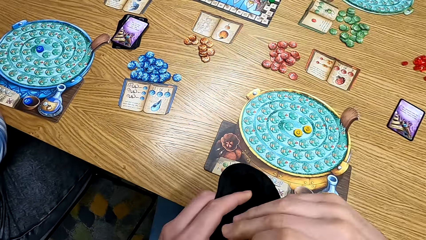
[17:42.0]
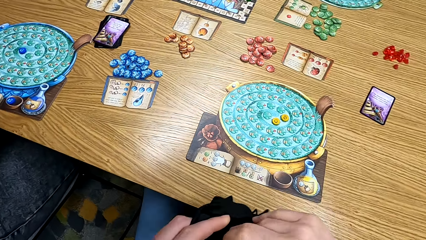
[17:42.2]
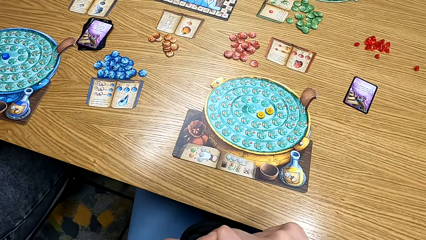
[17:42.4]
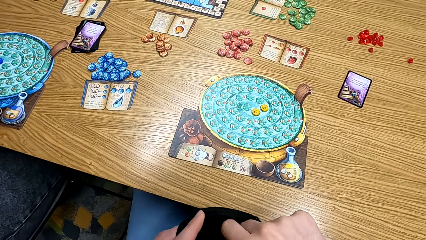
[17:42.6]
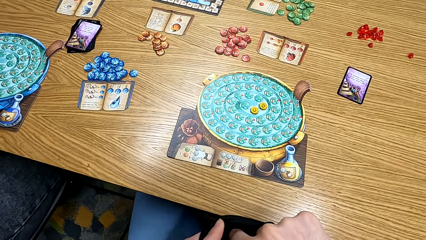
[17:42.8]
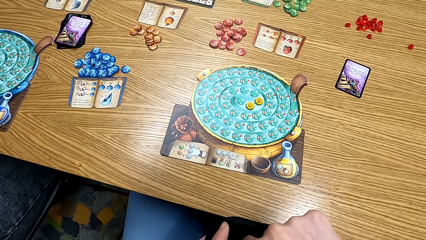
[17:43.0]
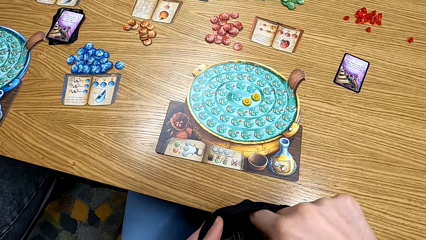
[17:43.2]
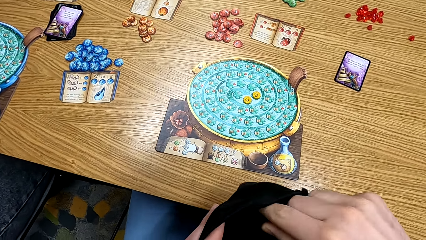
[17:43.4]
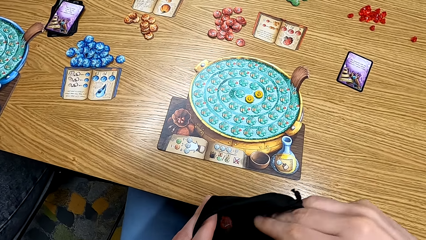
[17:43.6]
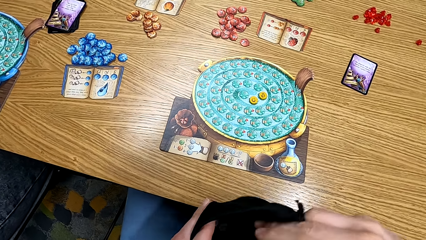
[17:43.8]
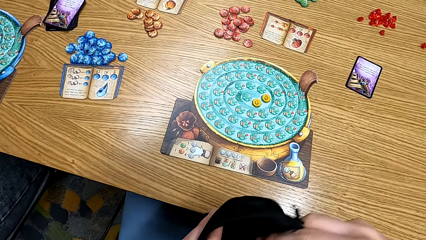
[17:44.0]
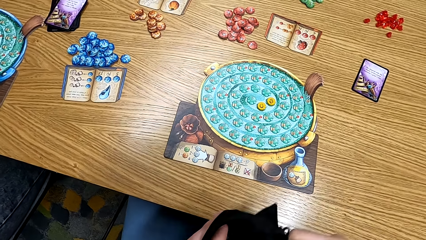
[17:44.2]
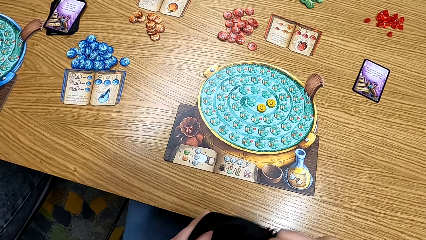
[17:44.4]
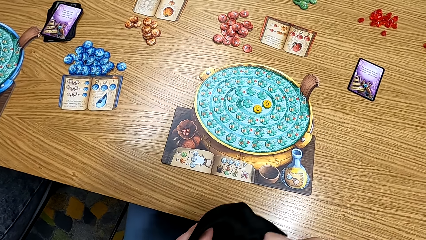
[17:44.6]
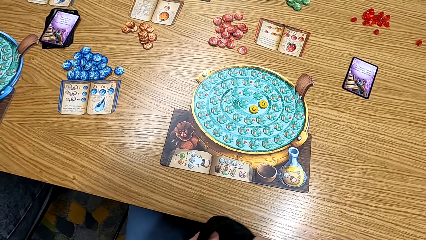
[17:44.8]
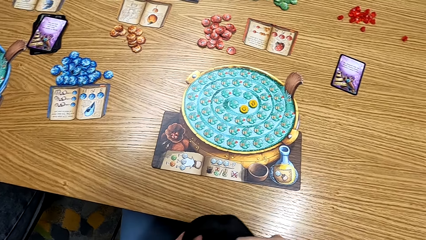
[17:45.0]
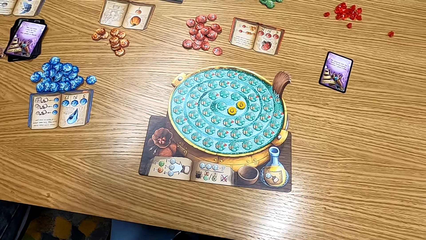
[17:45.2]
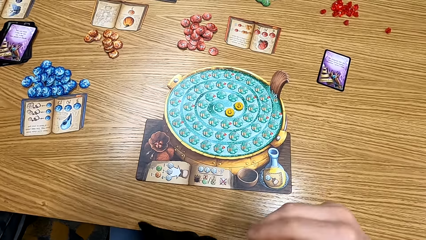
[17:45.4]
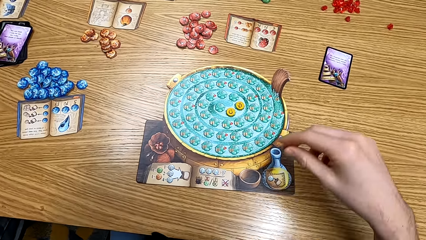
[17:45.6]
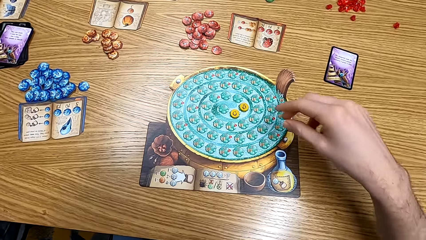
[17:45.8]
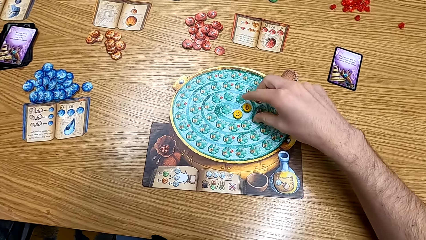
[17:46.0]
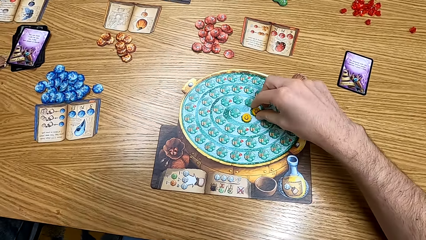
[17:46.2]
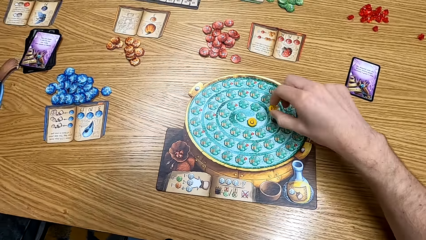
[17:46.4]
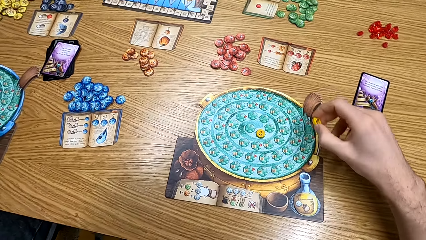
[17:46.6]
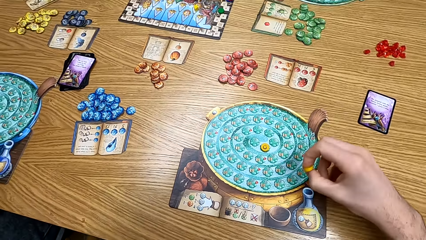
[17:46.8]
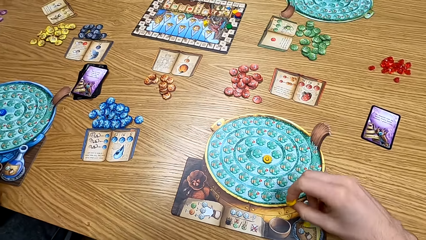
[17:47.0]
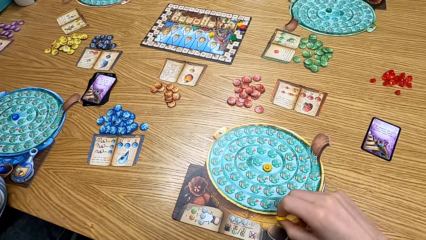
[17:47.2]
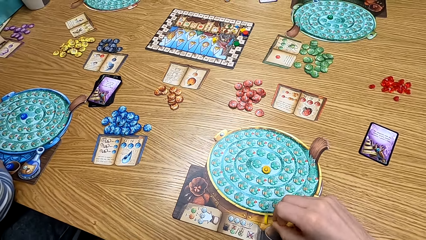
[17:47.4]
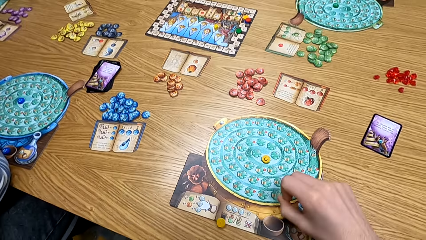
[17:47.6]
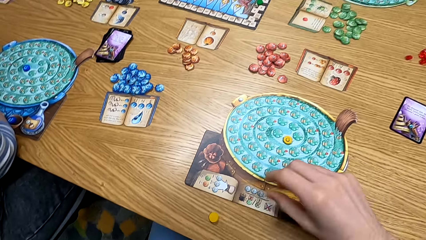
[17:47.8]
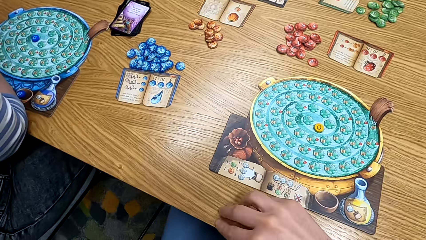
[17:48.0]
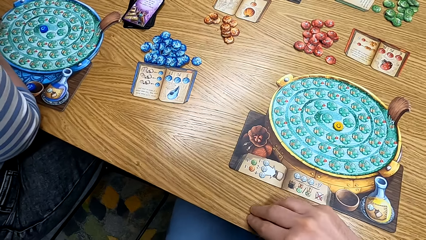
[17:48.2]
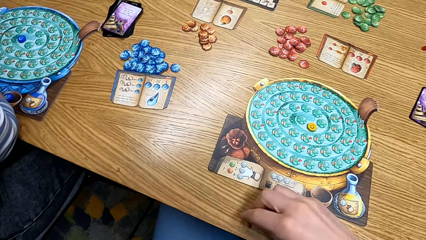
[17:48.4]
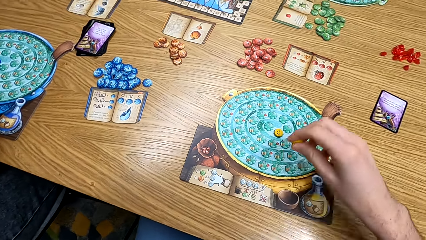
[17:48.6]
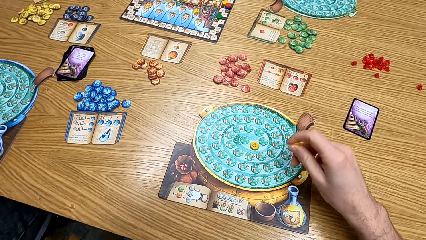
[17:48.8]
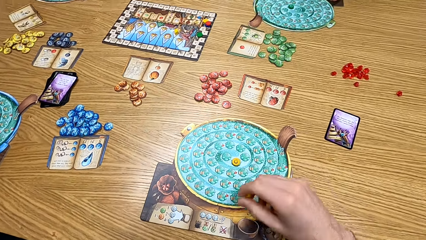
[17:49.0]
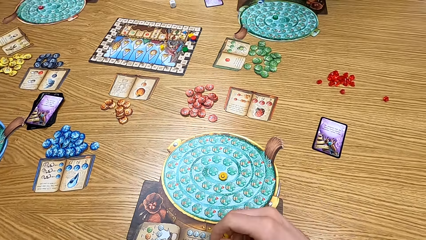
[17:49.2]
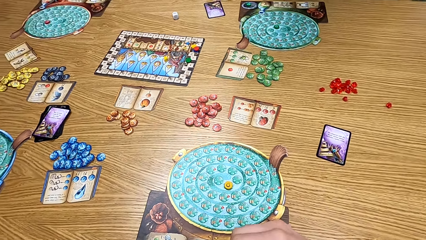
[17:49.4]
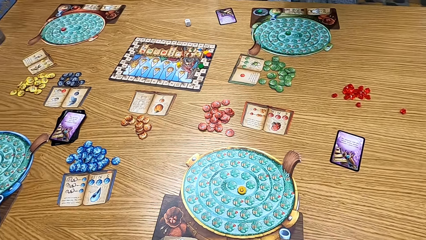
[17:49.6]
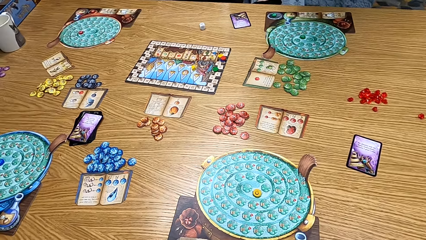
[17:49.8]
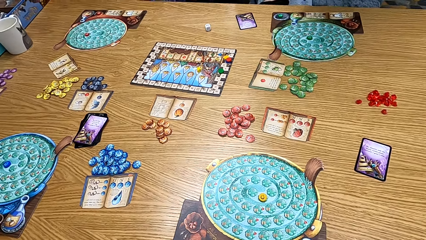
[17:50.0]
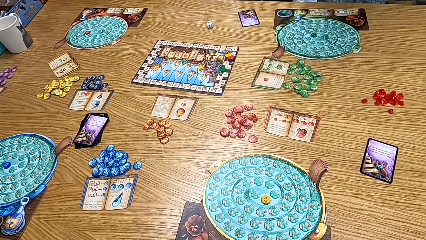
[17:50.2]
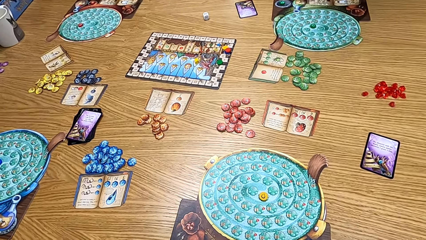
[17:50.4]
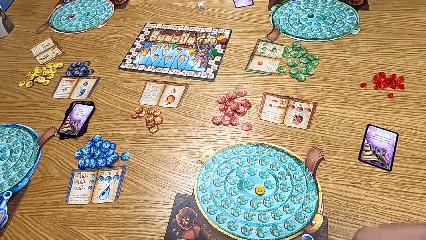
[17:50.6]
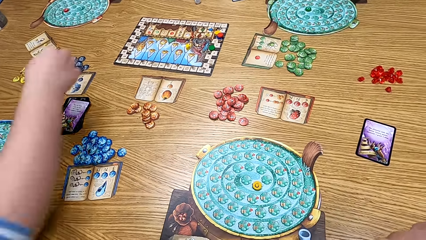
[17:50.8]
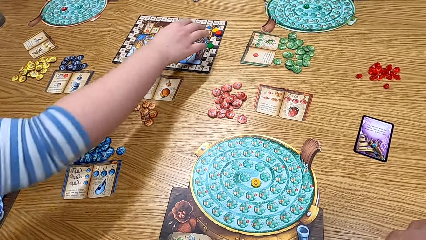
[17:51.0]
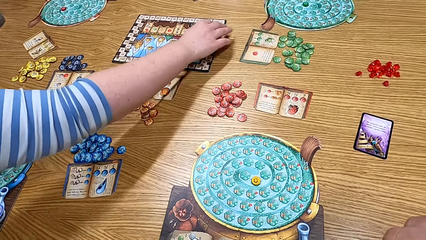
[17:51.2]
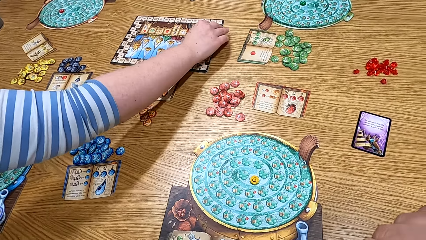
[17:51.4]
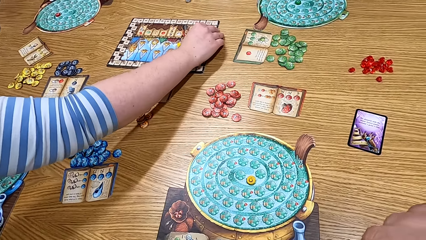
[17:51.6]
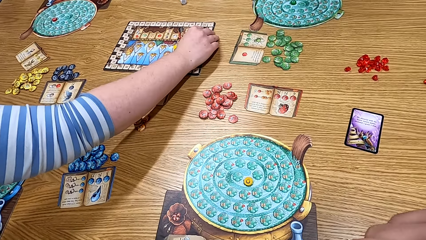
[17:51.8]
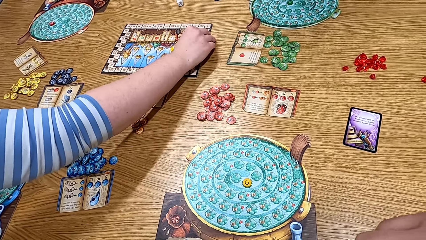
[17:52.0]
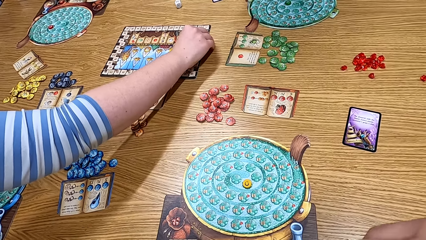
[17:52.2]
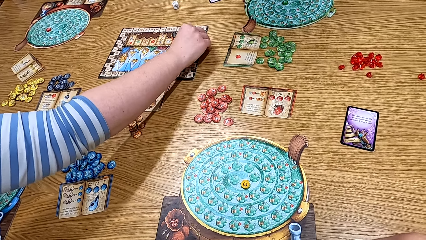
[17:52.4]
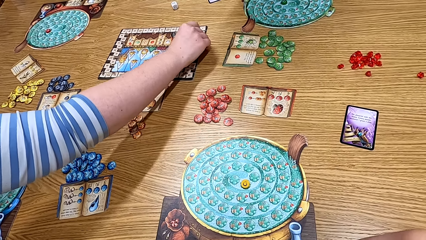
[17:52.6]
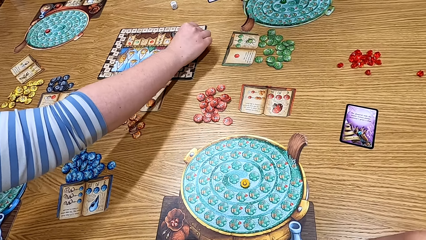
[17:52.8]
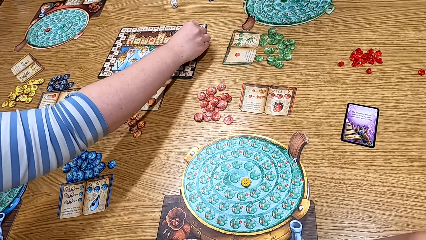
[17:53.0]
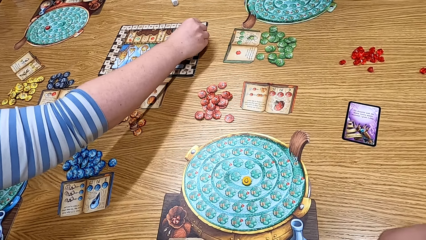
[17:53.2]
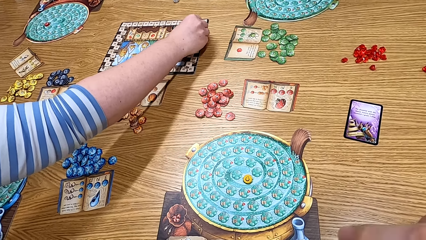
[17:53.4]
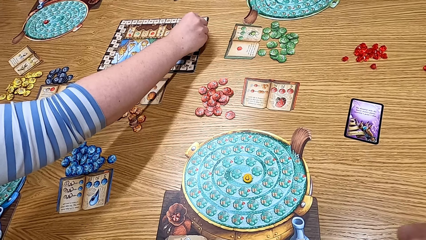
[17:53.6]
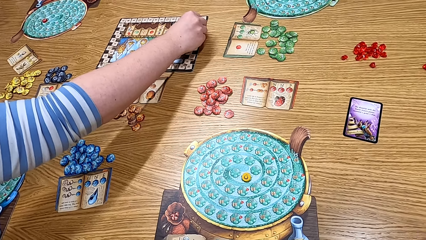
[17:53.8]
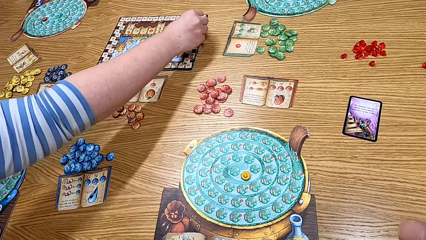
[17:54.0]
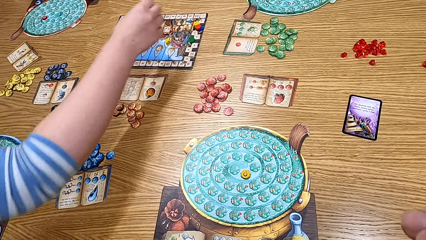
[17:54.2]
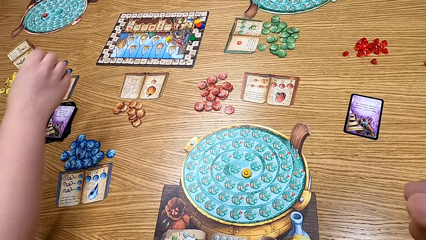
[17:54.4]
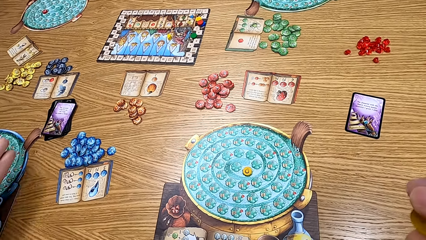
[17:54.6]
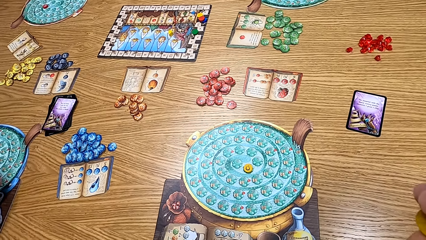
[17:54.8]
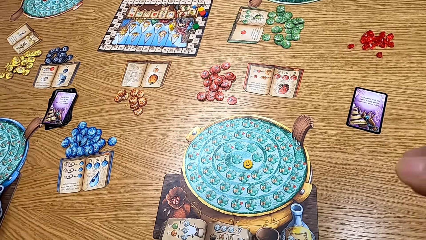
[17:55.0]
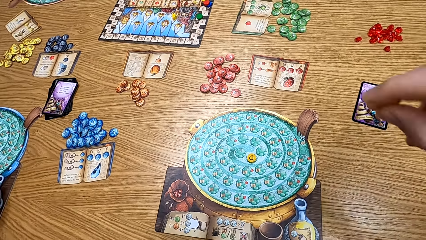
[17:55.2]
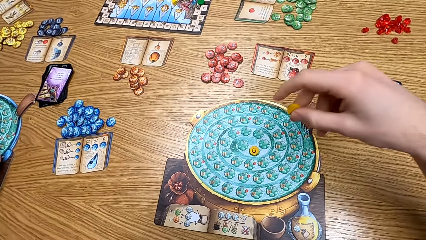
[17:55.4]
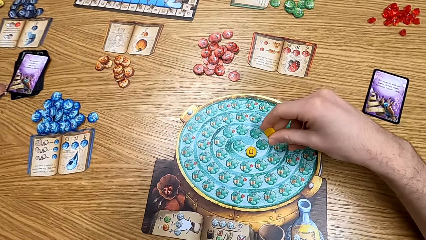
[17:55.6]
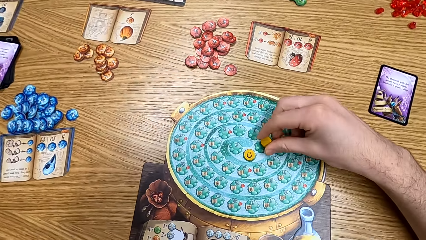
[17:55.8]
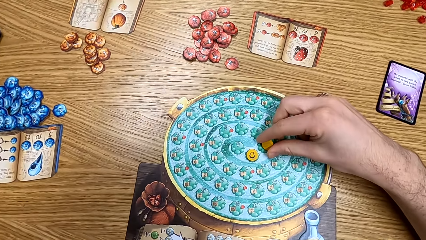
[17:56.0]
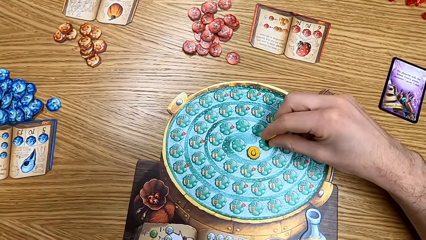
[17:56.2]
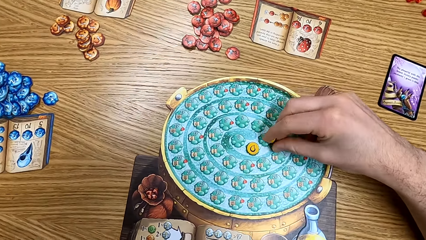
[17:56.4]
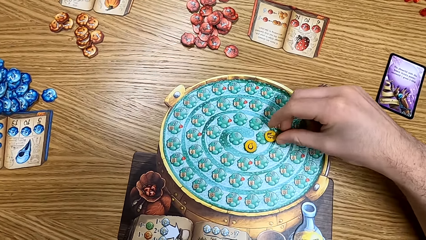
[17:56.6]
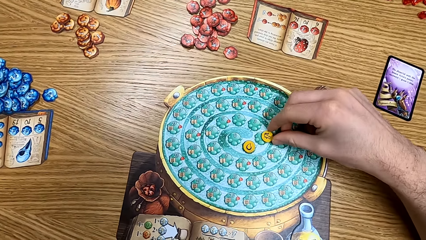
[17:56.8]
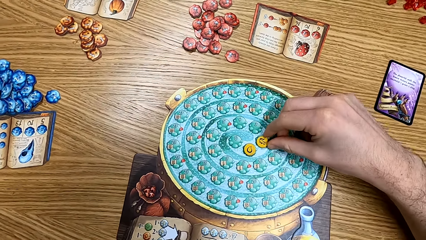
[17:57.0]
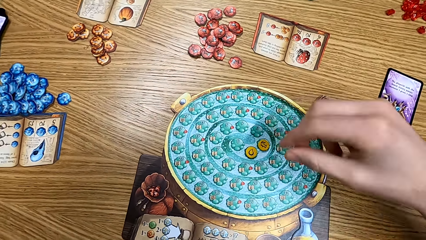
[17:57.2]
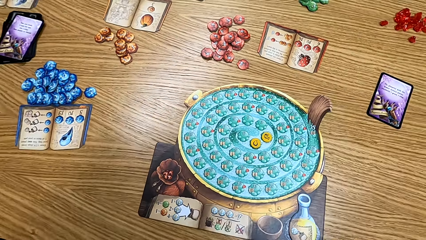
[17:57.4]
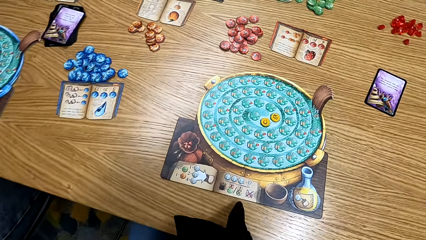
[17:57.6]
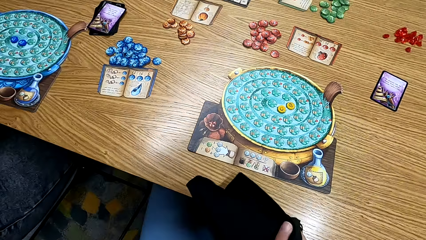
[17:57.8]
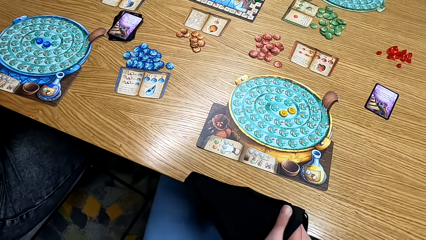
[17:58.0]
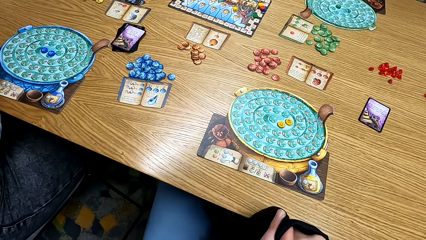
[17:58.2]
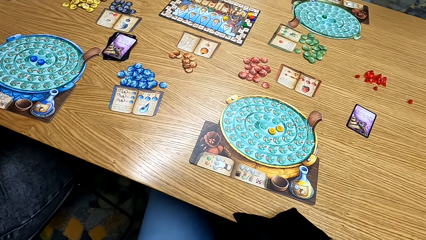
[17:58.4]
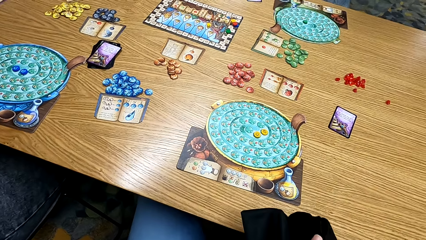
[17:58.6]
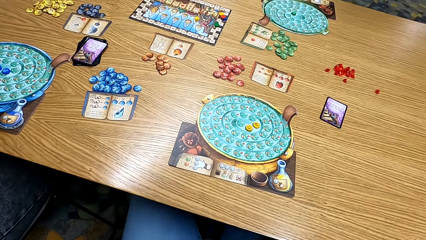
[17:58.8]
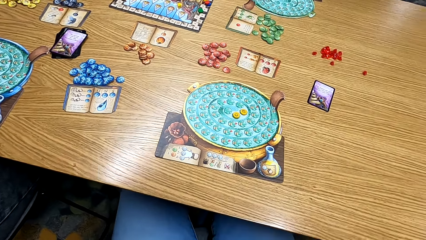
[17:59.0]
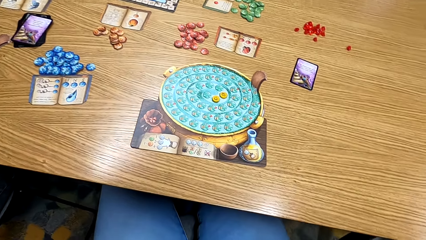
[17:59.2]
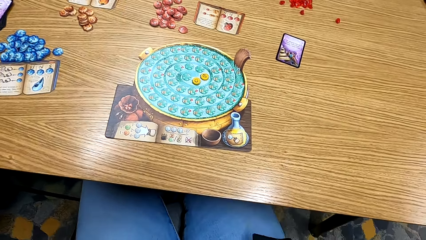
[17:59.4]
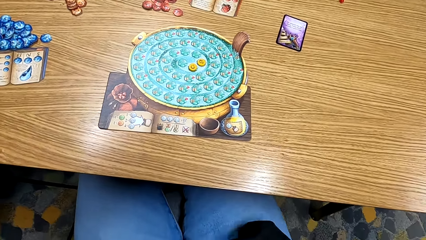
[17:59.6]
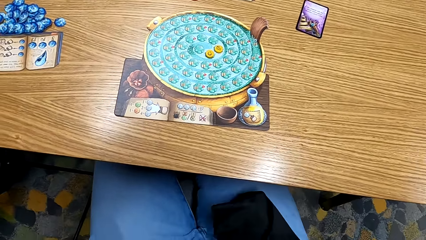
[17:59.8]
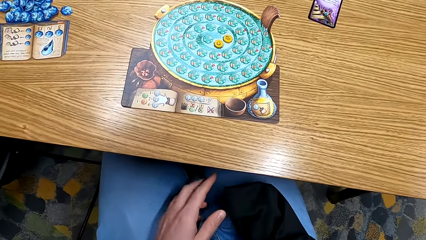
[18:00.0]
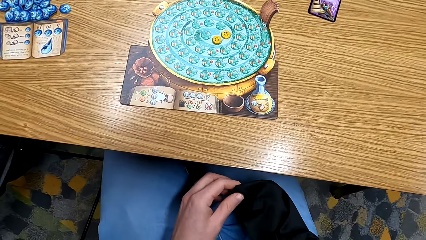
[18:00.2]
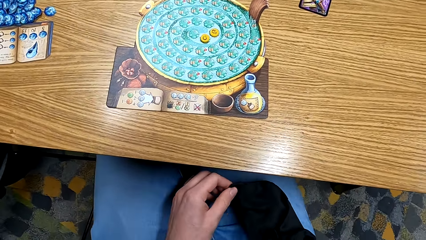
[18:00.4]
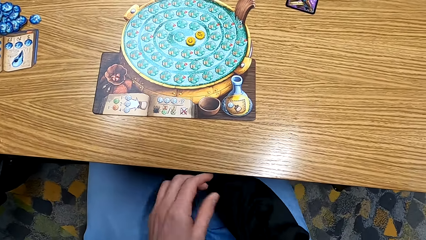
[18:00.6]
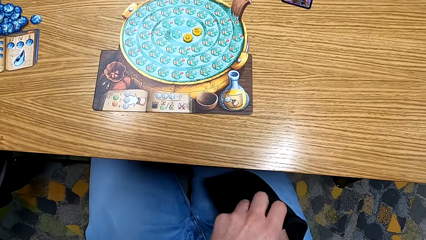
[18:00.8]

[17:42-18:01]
The camera wearer puts the token on the bag. They look at the table. They pick up the token from the board. They play the game. A lady plays the board game. The camera wearer plays the board game.
